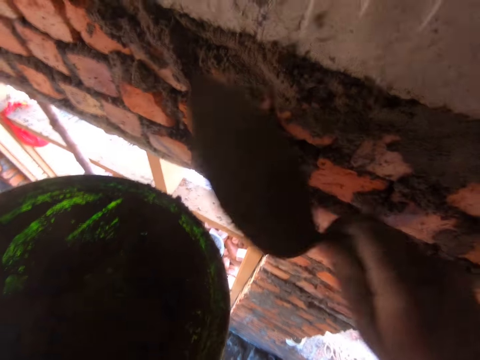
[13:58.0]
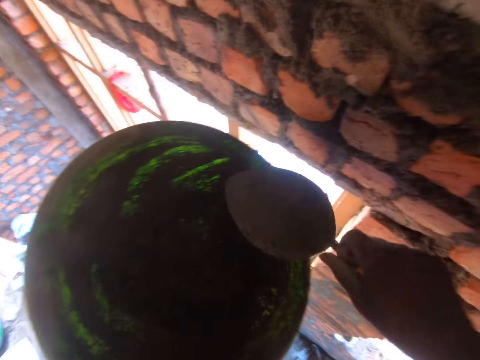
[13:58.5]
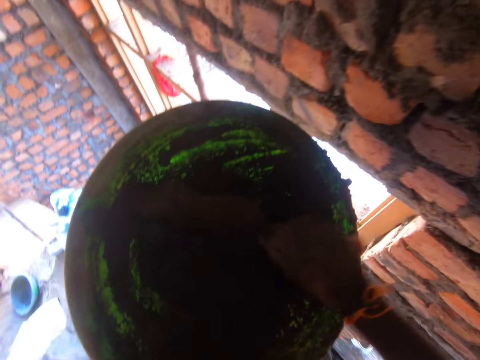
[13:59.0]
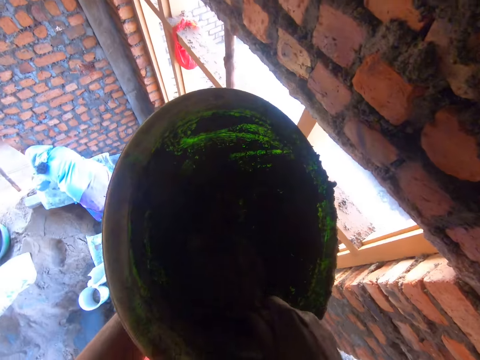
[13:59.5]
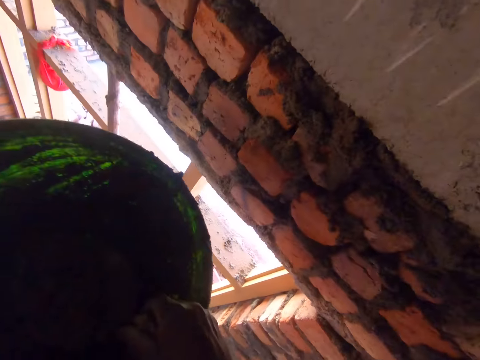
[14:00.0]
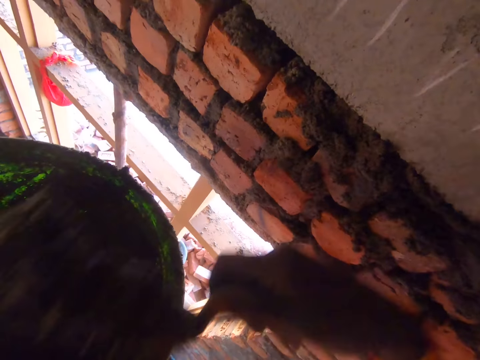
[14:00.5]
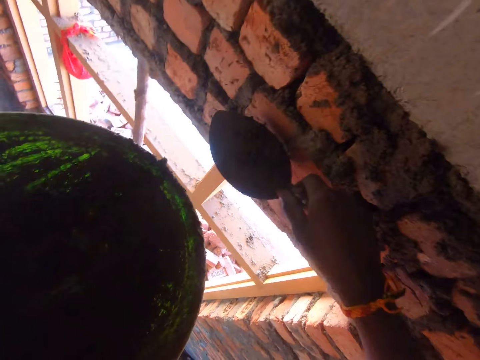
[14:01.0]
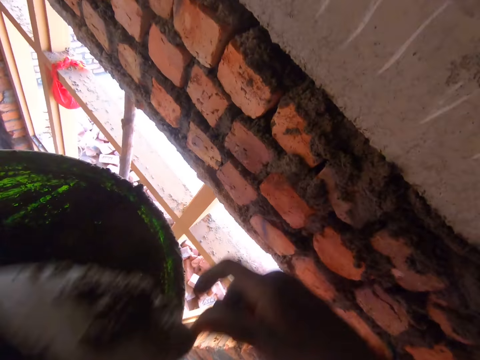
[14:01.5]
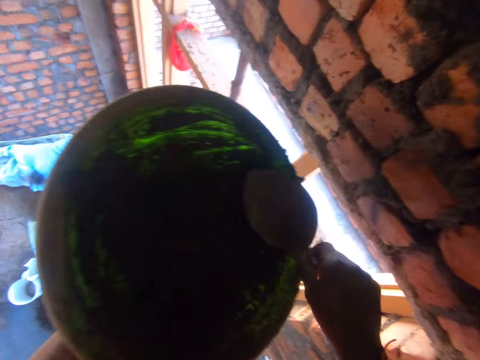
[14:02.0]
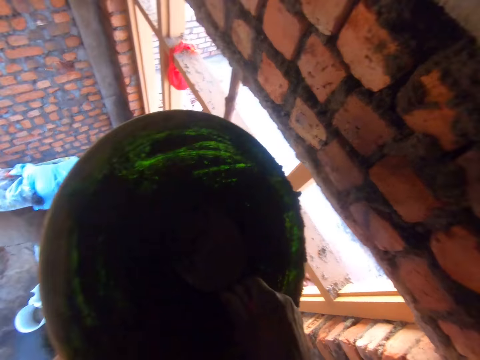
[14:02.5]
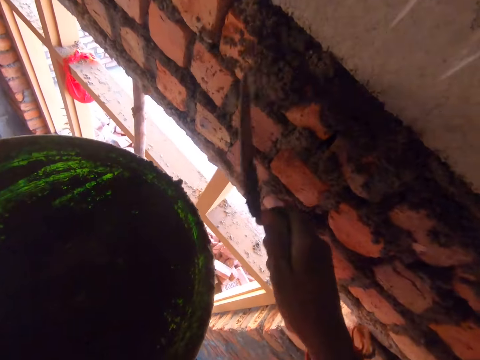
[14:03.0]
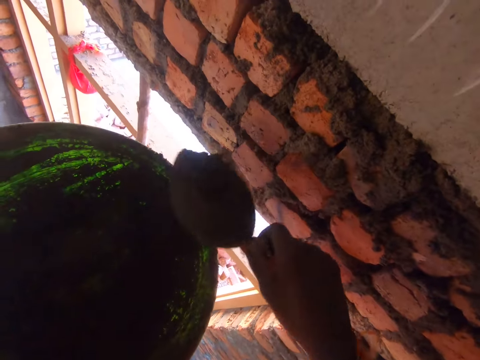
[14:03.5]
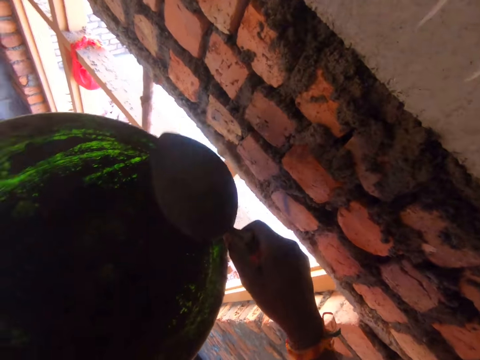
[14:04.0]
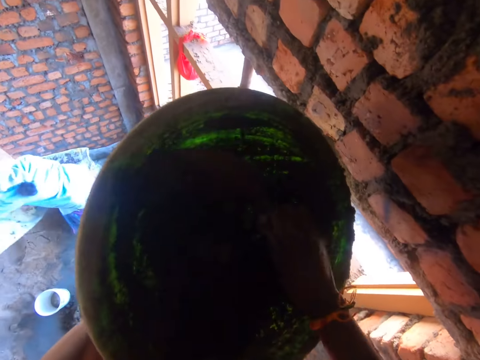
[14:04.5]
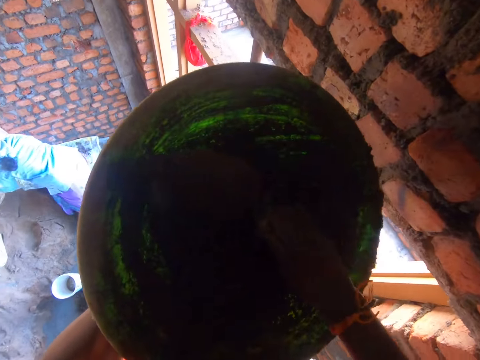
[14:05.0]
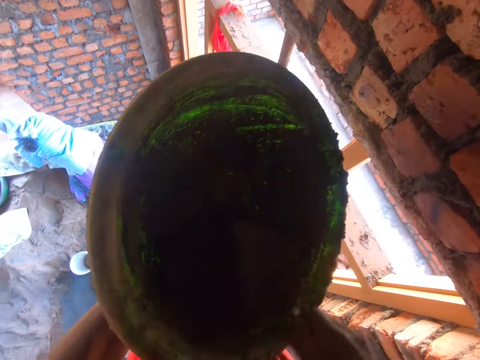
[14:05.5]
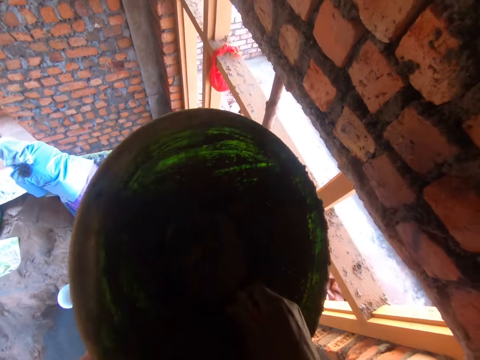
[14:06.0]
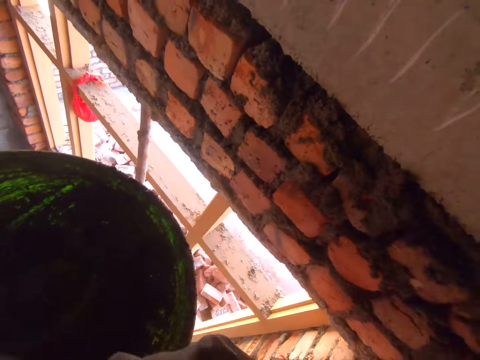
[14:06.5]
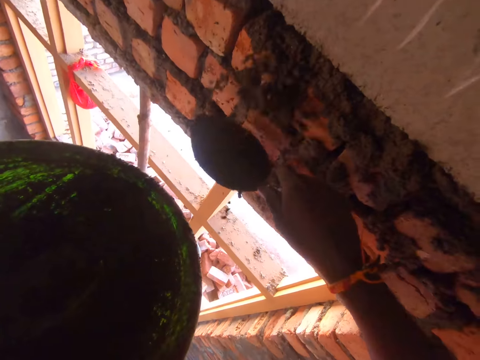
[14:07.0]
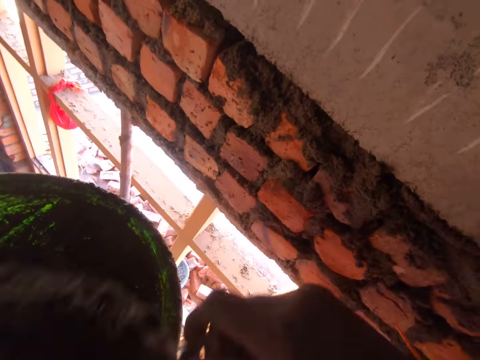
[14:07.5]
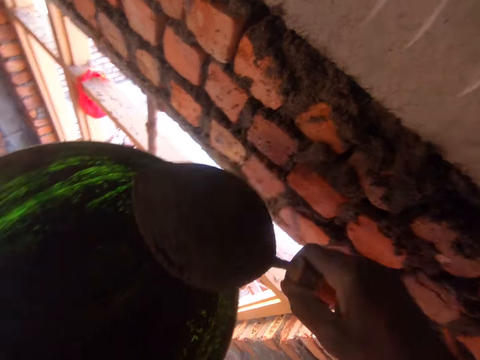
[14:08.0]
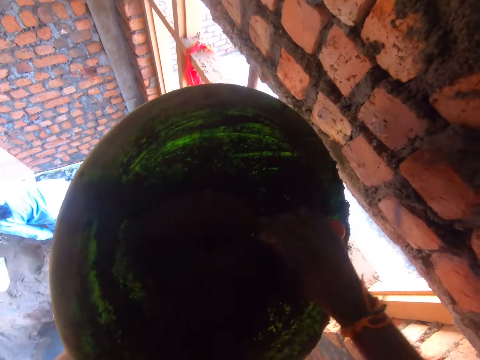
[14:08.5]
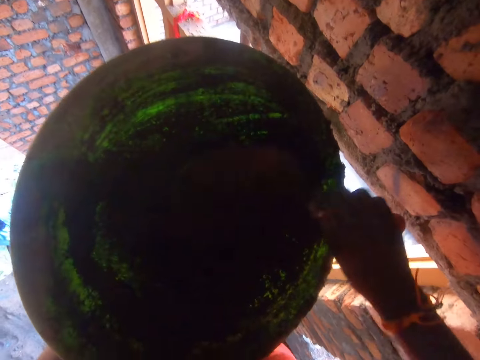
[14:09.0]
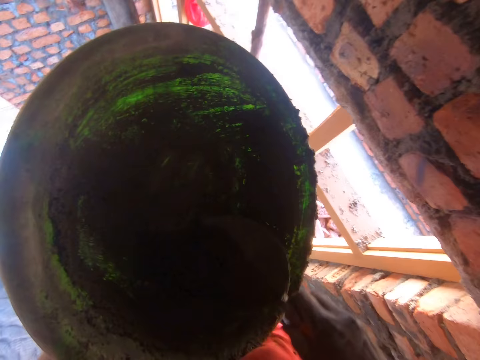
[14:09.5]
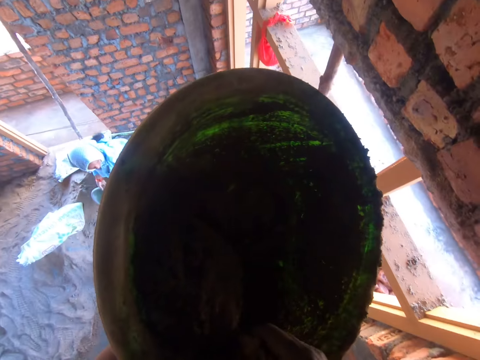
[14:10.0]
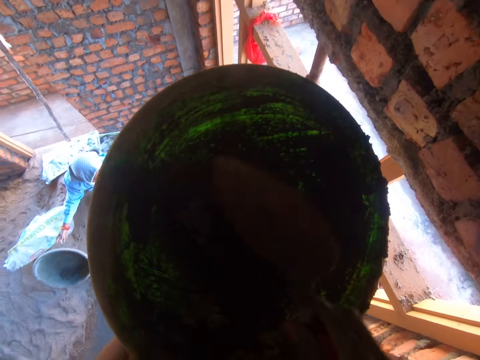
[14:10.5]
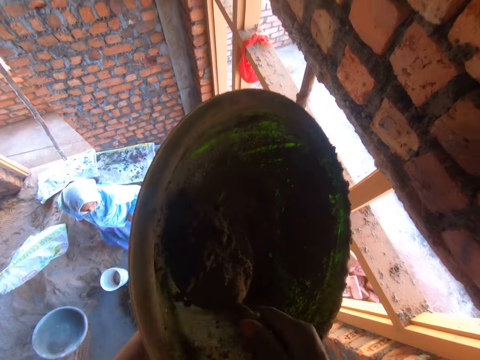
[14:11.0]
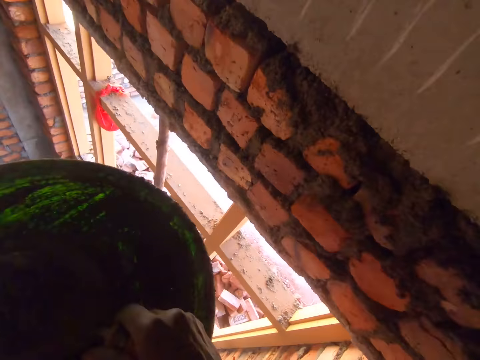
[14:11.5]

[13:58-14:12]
The camera wearer scoops the concrete with a trowel. They throw the concrete on the wall with the trowel. They catch the concrete with the trowel. They throw the concrete on the wall with the trowel. They scoop the concrete with the trowel. They throw the concrete on the wall with the trowel. They catch the concrete with the trowel. They throw the concrete on the wall with the trowel. They scratch the basin with the trowel. They scoop the concrete in the basin with the trowel. They throw the concrete on the wall with the trowel. They catch the concrete with the trowel. They throw the concrete on the wall. They scratch the basin with the trowel. They mix the concrete with the trowel. They scoop the concrete in the basin with the trowel.

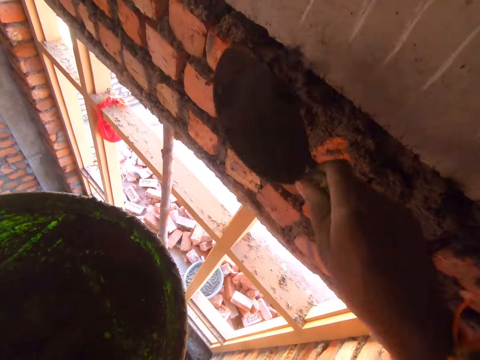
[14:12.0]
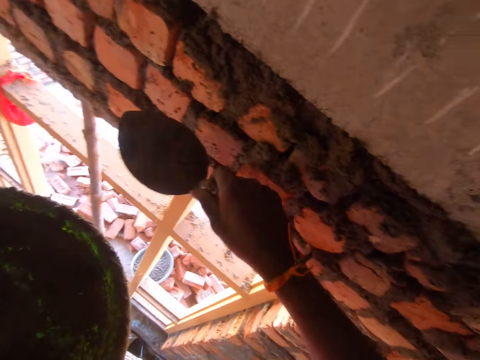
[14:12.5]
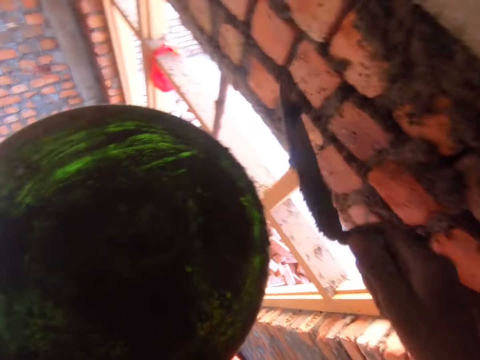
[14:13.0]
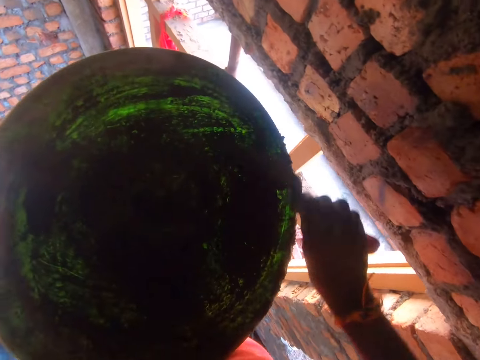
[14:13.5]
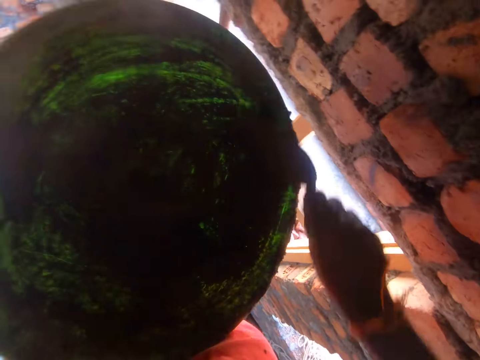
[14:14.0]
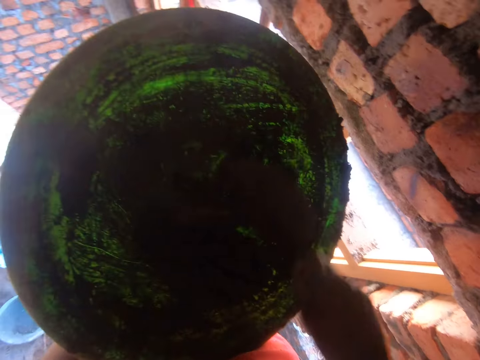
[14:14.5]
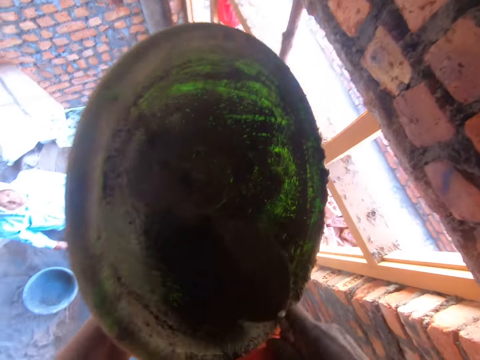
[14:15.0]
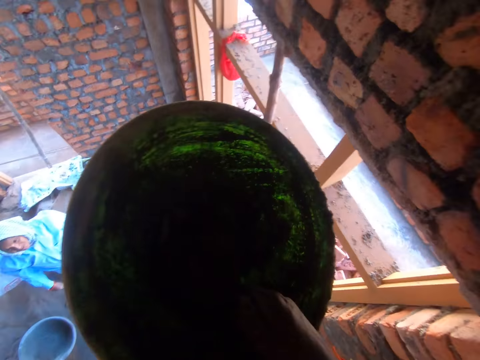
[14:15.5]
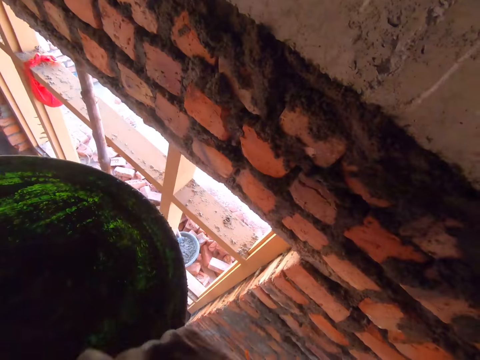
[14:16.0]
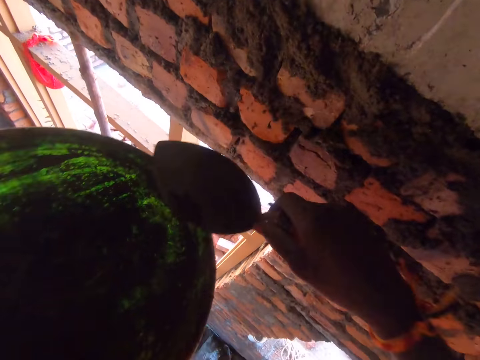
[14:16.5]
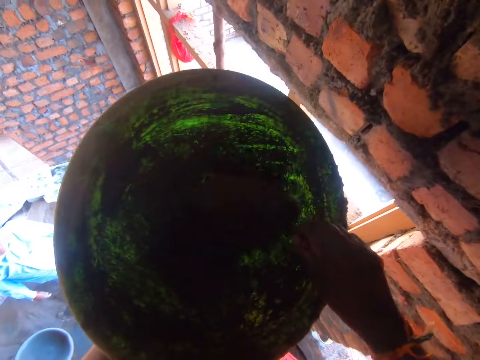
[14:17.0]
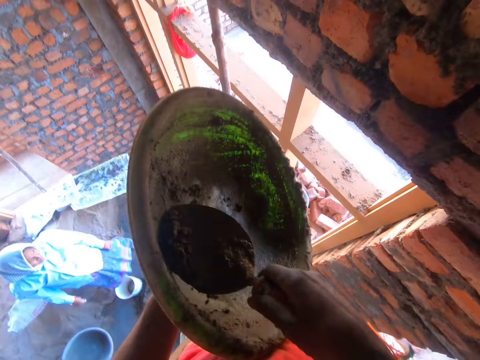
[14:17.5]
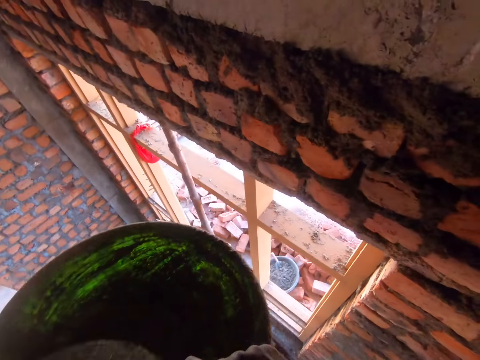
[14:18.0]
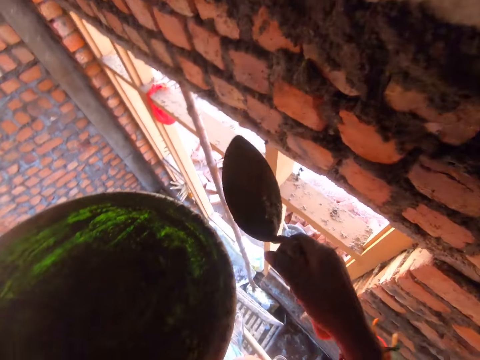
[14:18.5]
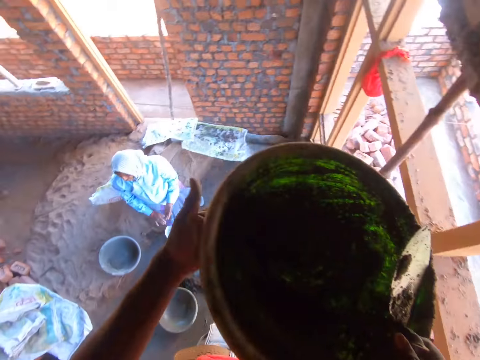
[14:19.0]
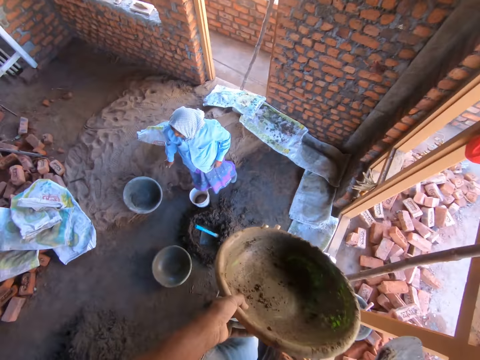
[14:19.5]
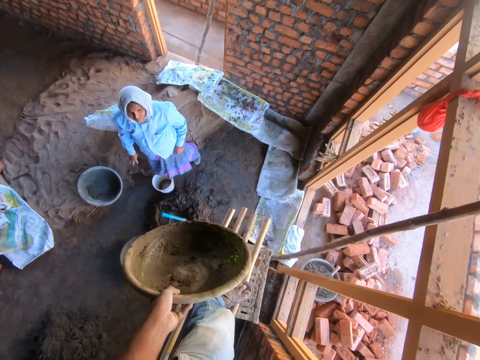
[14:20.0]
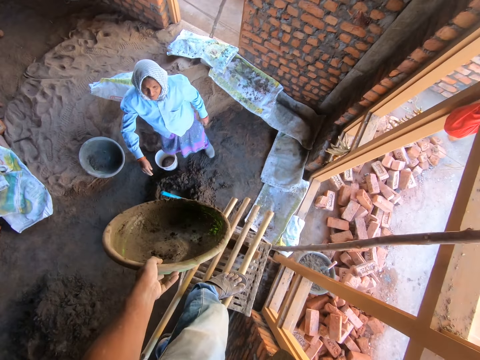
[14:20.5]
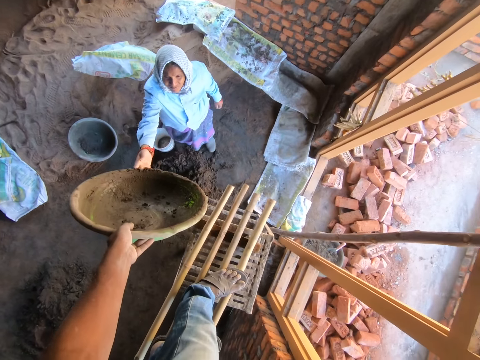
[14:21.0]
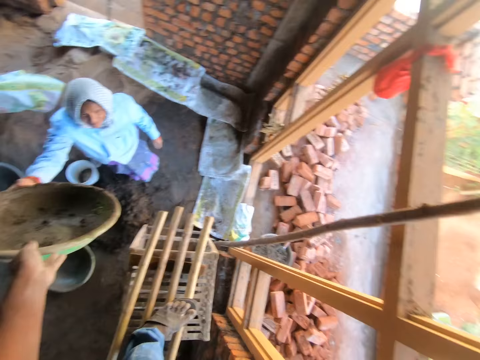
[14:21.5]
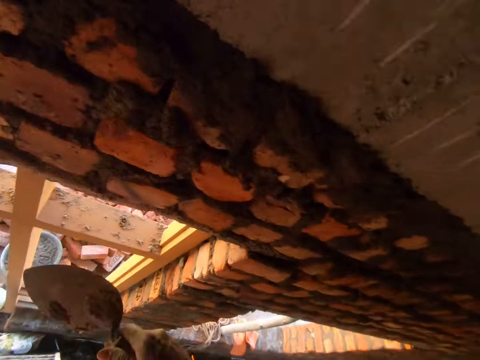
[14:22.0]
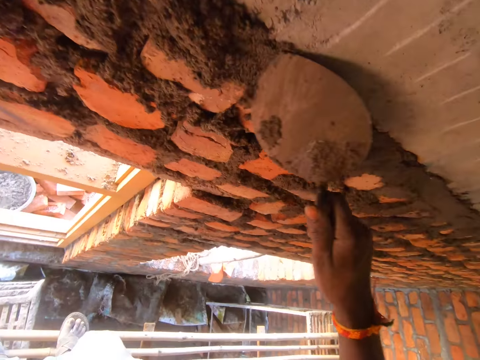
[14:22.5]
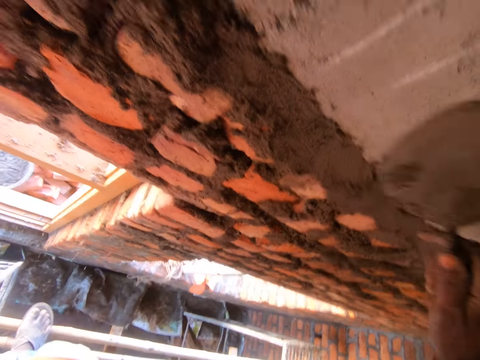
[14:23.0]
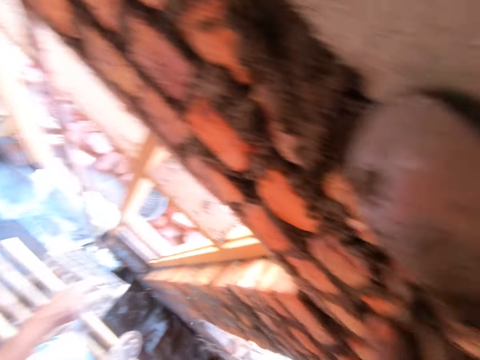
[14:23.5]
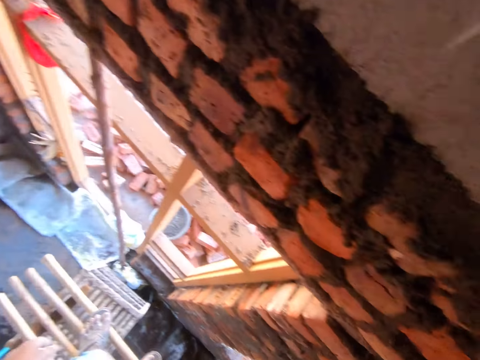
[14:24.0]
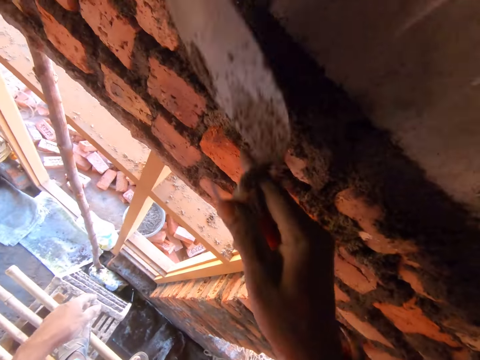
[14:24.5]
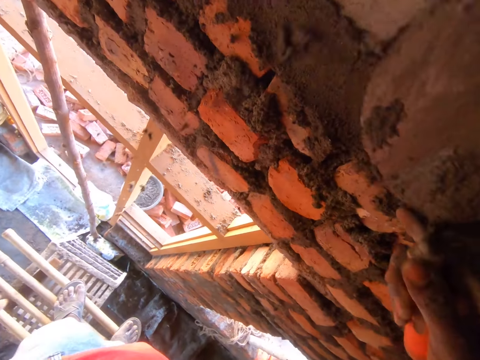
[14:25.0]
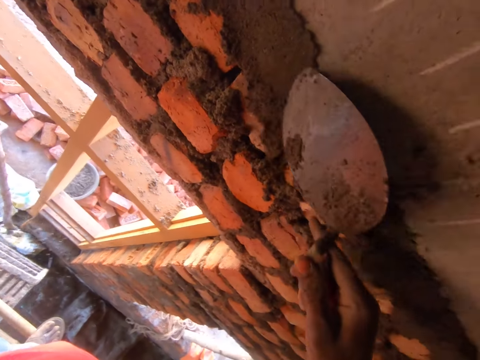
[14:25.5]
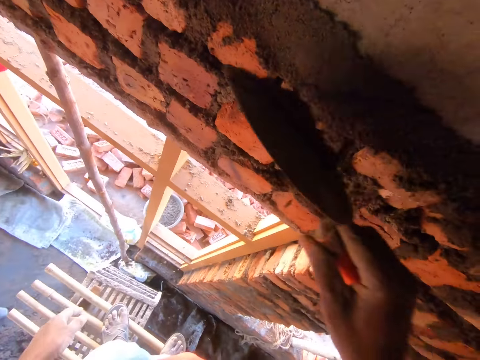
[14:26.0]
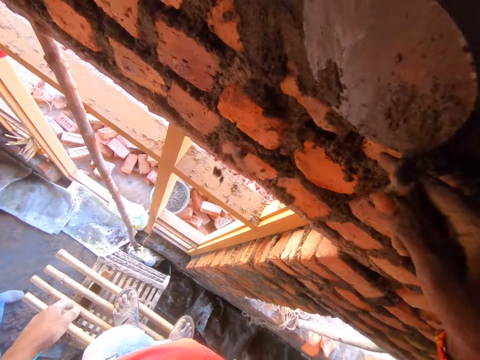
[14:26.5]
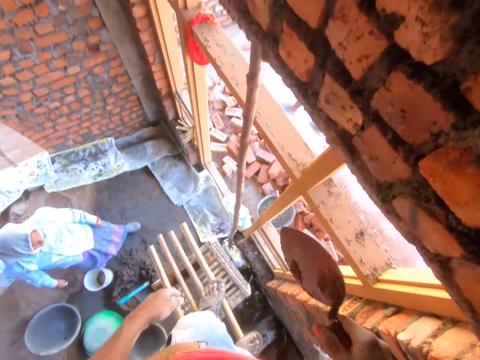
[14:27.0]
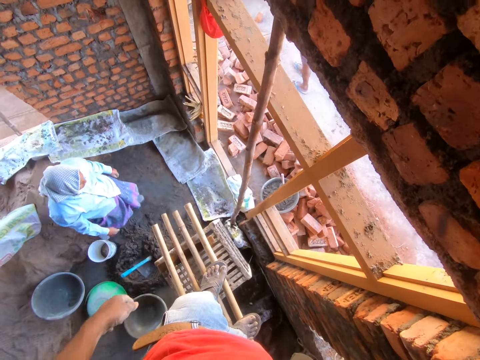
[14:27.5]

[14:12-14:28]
The camera wearer throws the concrete or cement mixture on the wall with a trowel. They catch the concrete with the trowel. They throw the concrete on the wall with the trowel. They scratch the basin with the trowel. They scoop the concrete in the basin with the trowel. They throw the concrete on the wall with the trowel. They scratch the basin with the trowel. They scoop the concrete in the basin with the trowel. They throw the concrete on the wall. They give a woman a basin. The camera wearer smoothens the wall with the trowel. They plaster the wall with the cement mixture with the trowel. They talk to the woman. They plaster the wall with the cement mixture with the trowel.
